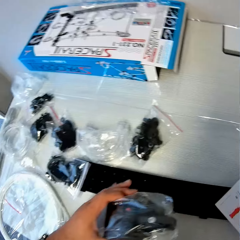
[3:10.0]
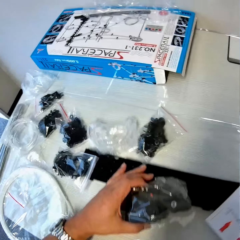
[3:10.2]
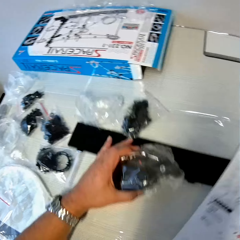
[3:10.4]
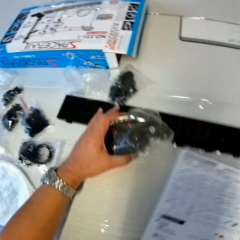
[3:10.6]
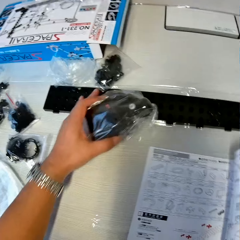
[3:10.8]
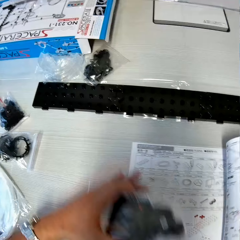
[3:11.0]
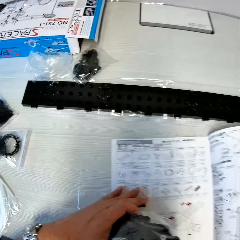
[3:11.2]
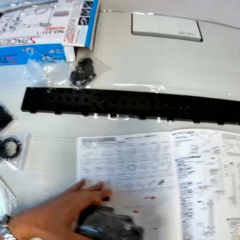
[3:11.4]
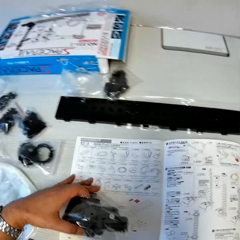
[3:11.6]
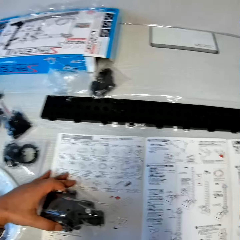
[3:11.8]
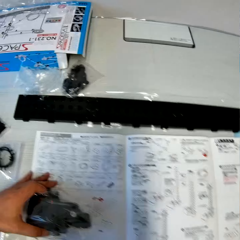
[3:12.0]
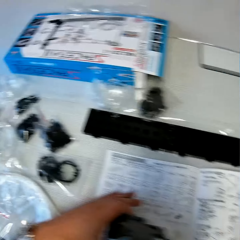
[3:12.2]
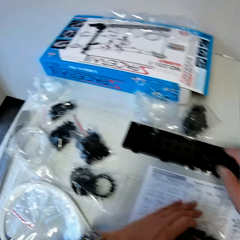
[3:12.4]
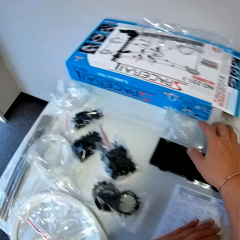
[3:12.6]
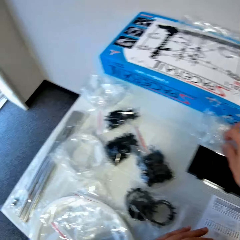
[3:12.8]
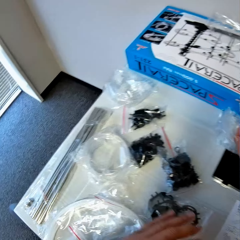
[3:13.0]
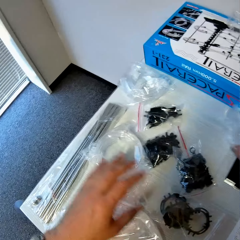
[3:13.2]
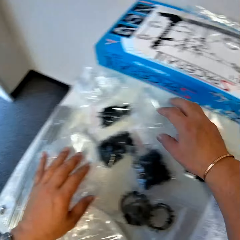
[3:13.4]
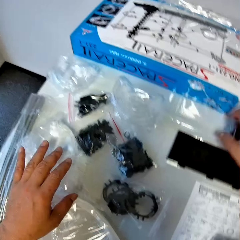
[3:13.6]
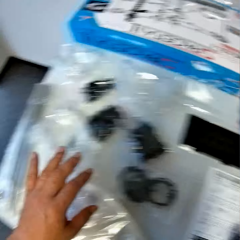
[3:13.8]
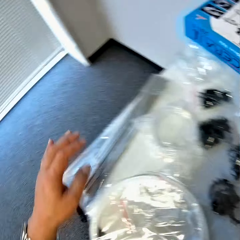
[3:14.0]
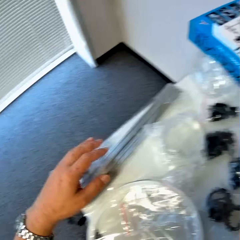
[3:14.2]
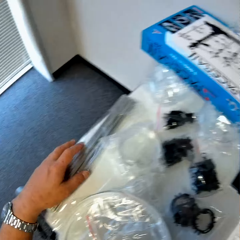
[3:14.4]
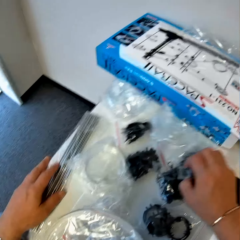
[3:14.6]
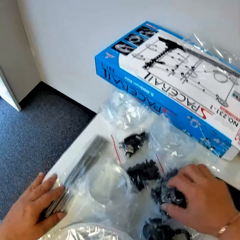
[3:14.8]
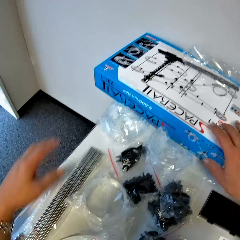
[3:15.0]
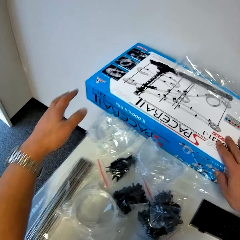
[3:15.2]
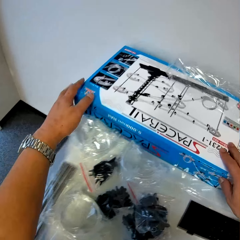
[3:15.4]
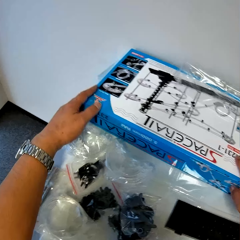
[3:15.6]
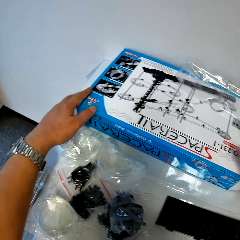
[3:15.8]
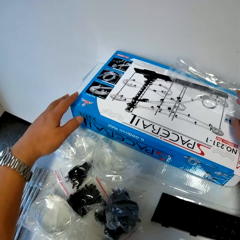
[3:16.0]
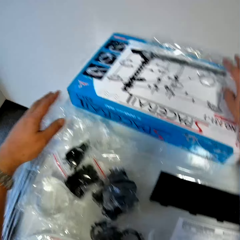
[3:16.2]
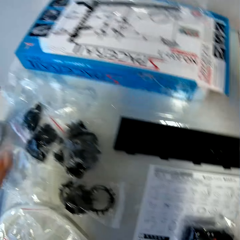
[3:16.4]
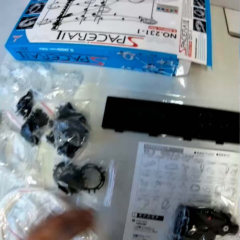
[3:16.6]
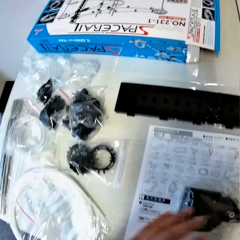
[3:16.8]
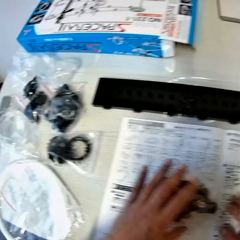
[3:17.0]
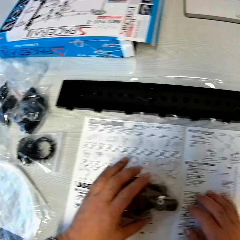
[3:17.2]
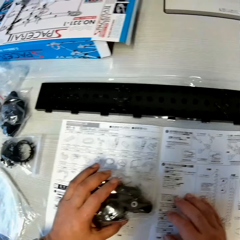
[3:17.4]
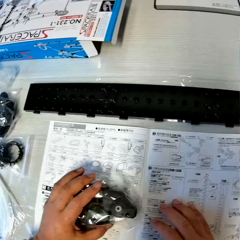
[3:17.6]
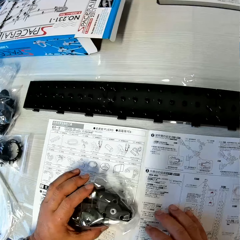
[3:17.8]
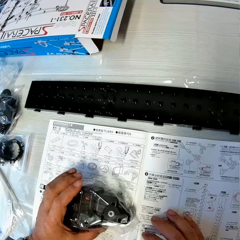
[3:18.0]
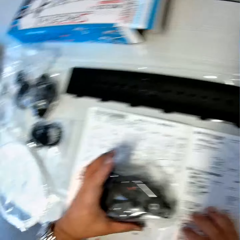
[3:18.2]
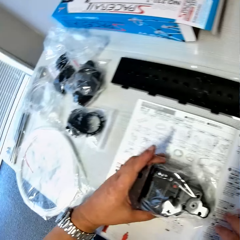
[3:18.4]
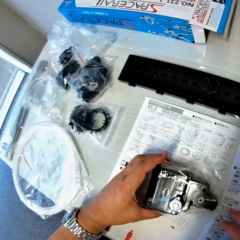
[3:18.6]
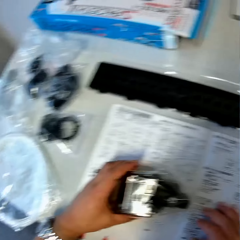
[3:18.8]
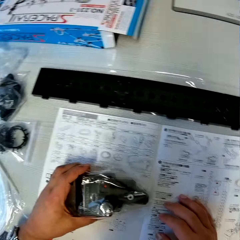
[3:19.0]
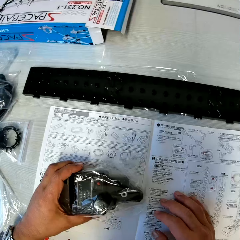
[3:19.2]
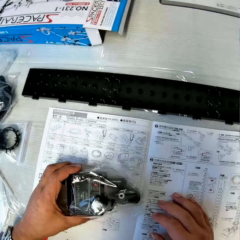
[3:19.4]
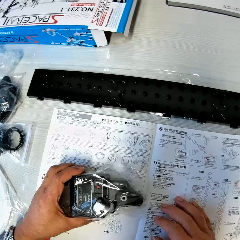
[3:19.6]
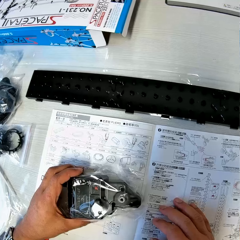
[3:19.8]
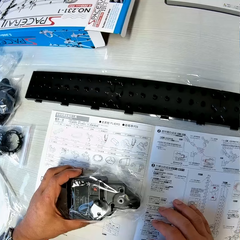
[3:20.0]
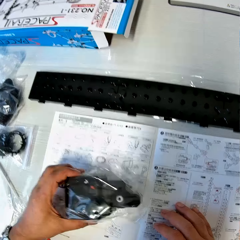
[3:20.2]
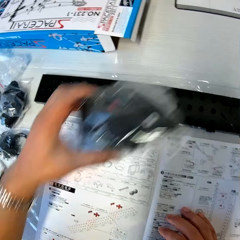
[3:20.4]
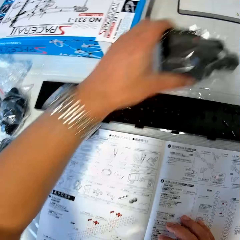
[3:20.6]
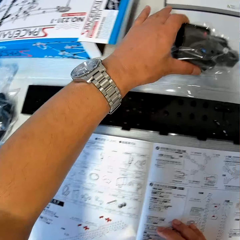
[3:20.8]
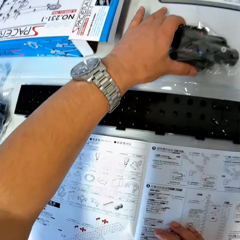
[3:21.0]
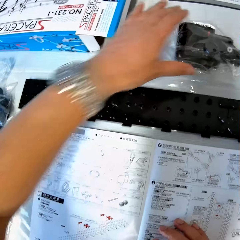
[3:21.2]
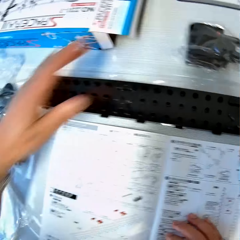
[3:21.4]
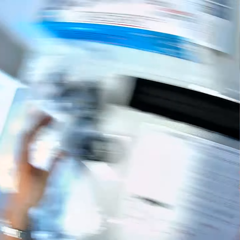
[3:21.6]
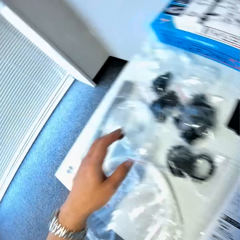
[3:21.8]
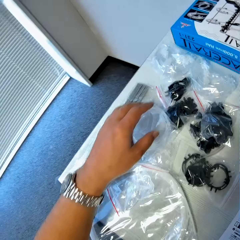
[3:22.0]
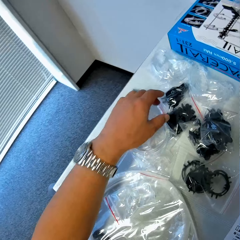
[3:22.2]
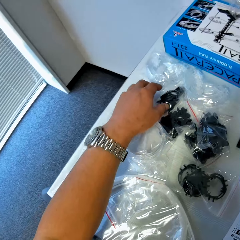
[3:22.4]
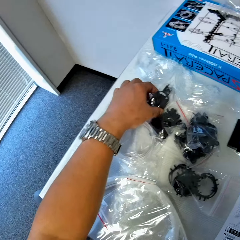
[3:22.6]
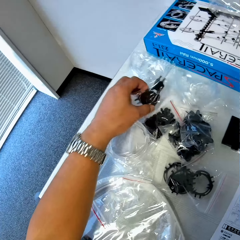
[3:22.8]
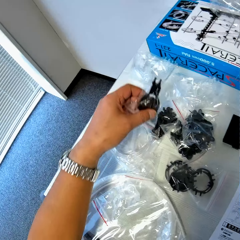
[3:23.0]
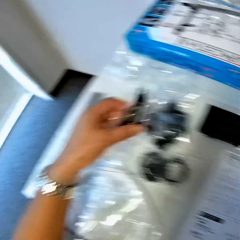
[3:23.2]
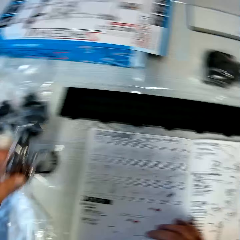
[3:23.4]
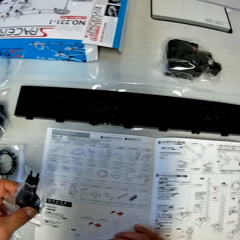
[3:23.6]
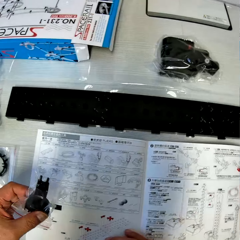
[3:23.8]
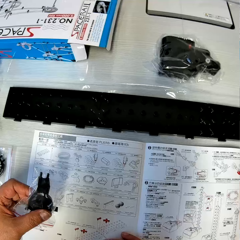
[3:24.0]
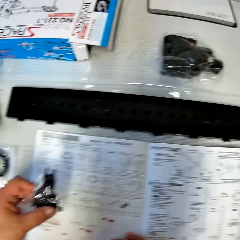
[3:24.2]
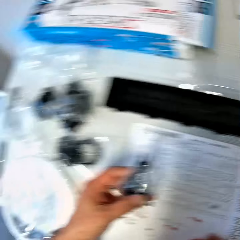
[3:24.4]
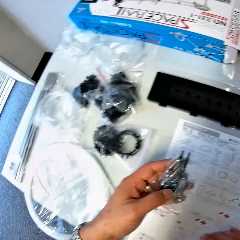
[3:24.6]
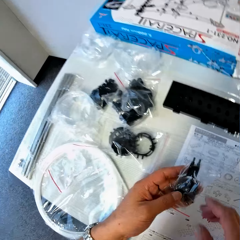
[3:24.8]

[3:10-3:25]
The camera wearer picks up the sketch book guideline. They push the base plates backward on the table, move the instruction manual on the table, and arrange the packs of space rail on the table. They look at the sketch book guideline. They touch the gear box and the instruction manual on the table, and move the gear box backward on the table. They put the spacerail part on the table. They pick up a pack of space rail.

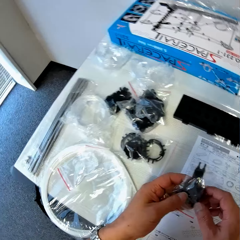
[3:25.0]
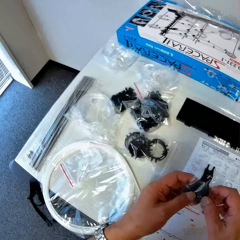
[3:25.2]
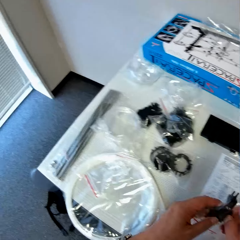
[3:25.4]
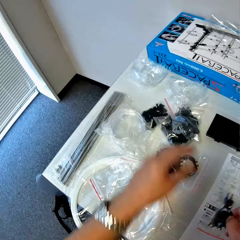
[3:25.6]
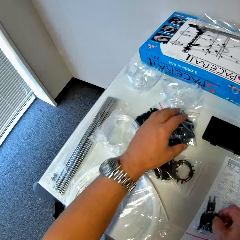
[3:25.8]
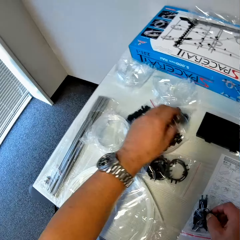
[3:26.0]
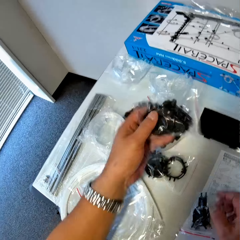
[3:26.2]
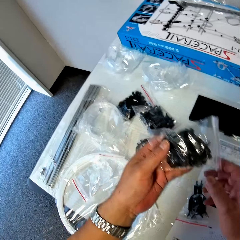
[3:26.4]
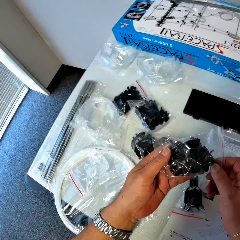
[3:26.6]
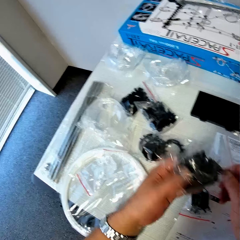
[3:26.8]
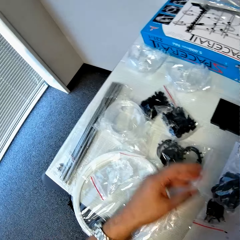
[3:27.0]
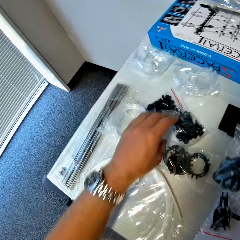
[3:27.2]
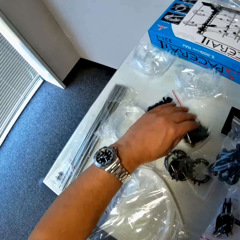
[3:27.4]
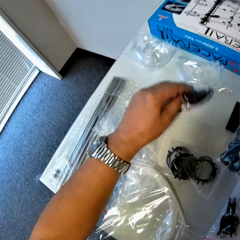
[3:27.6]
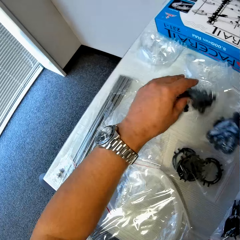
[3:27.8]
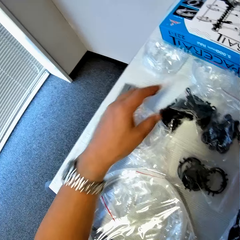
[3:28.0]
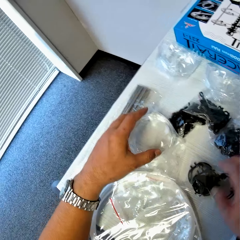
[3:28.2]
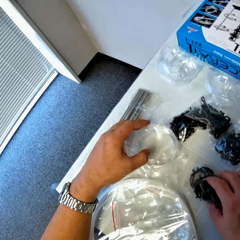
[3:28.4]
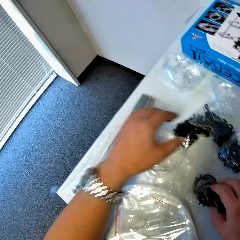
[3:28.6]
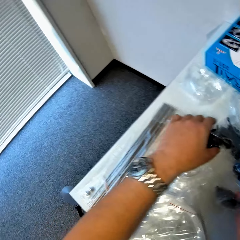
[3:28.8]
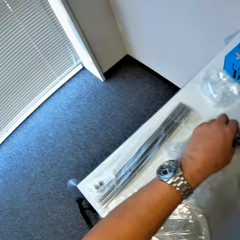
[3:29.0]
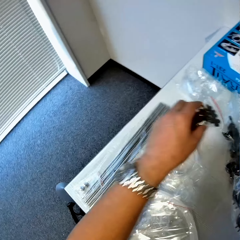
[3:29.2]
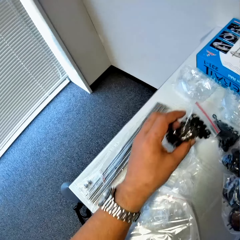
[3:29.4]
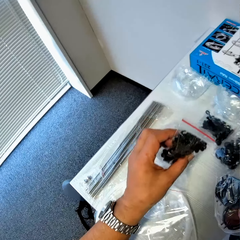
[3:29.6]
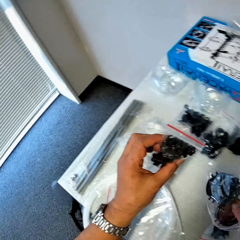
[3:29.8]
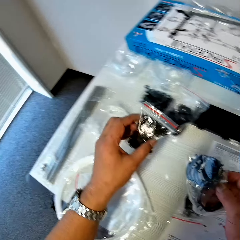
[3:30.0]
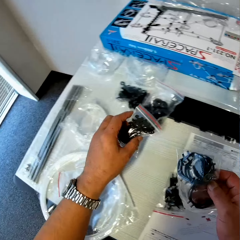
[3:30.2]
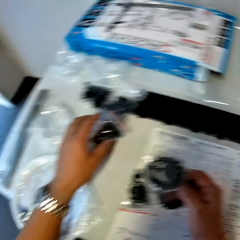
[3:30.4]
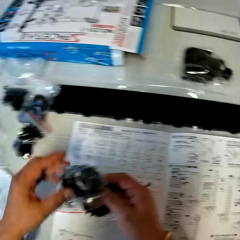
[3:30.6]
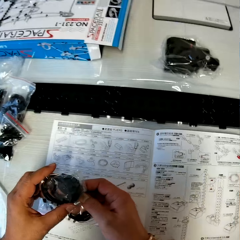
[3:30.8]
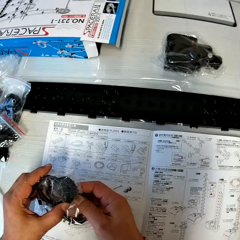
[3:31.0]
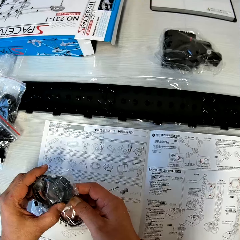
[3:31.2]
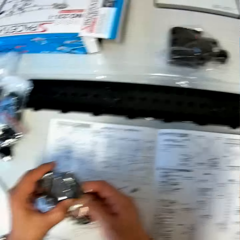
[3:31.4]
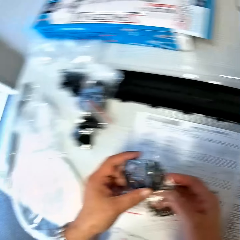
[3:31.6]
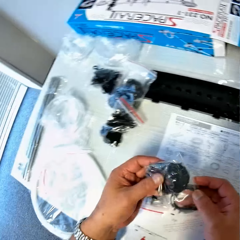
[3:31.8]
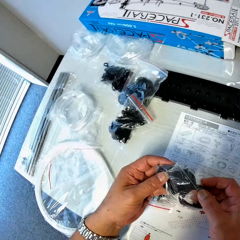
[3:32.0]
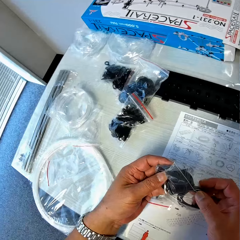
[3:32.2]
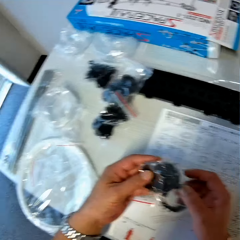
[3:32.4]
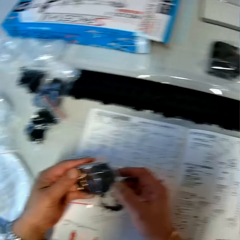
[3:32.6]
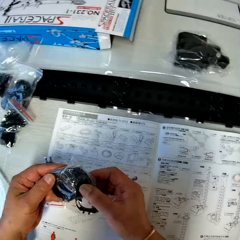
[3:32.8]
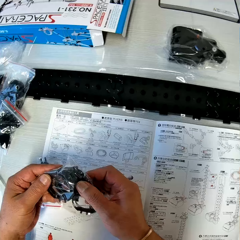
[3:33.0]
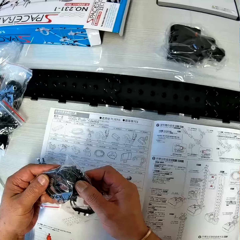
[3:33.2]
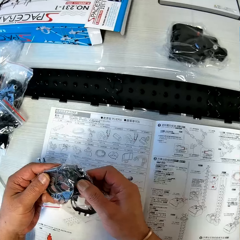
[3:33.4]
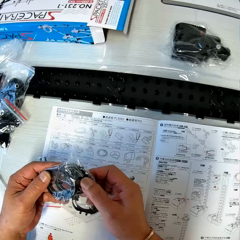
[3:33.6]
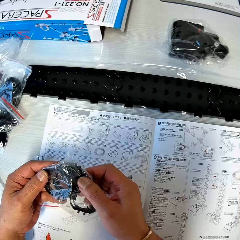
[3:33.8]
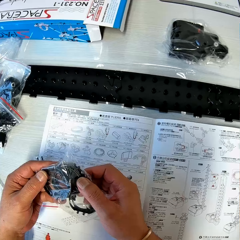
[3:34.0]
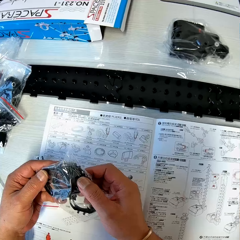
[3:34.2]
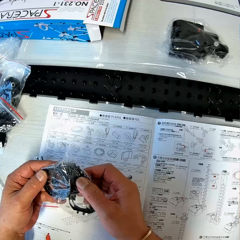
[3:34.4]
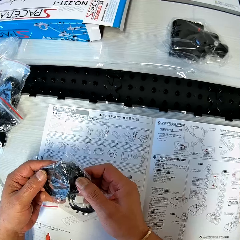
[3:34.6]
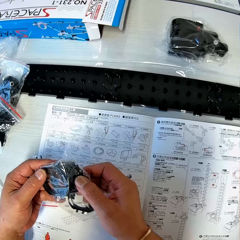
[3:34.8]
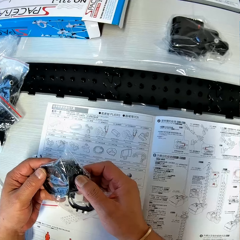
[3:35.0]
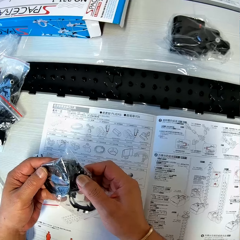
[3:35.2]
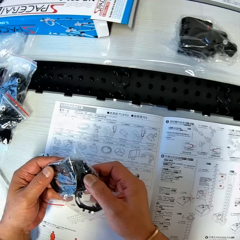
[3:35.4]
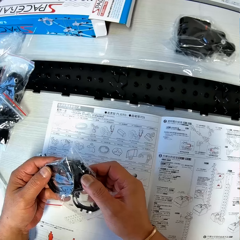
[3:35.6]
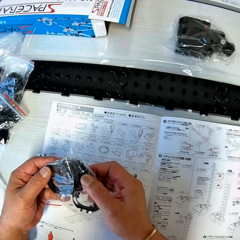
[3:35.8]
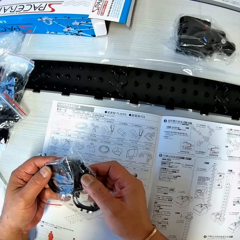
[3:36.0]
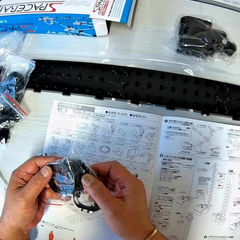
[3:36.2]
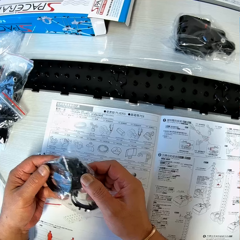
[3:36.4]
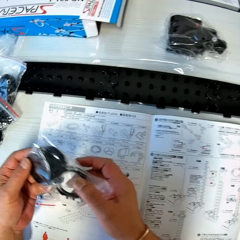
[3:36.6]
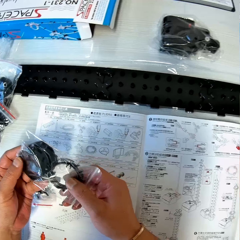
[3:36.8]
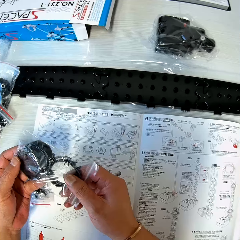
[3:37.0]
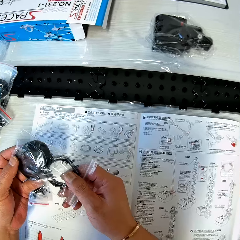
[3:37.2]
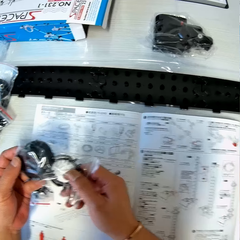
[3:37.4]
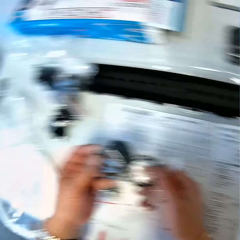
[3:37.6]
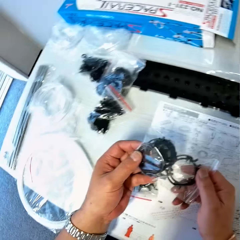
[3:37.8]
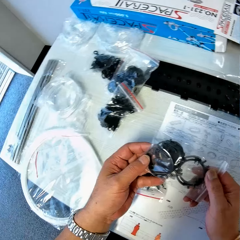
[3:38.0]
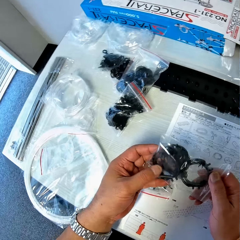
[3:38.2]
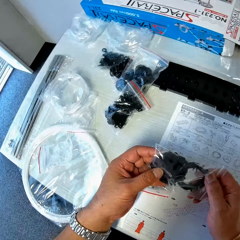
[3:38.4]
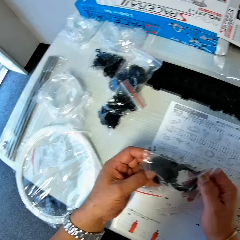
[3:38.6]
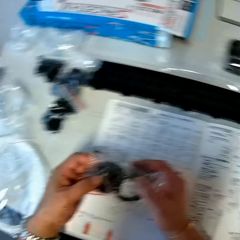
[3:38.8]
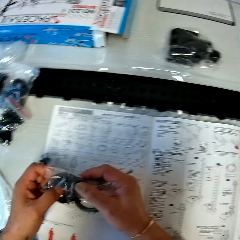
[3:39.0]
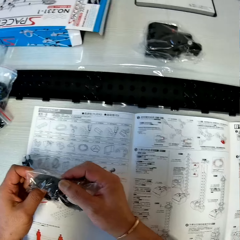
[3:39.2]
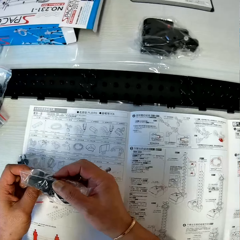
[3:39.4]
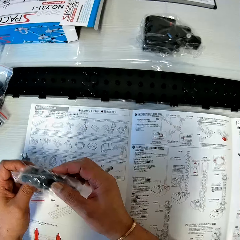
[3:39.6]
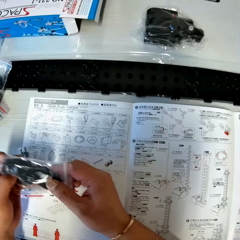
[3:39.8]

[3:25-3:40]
The camera wearer picks up a pack of space rail and drops the pack of space rail on the table. He picks up another pack of space rail from the table and drops the pack of space rail on the table. He picks up two packs of space rail from the table and drops one pack of space rail on the table. He checks one pack of space rail in his hands.
